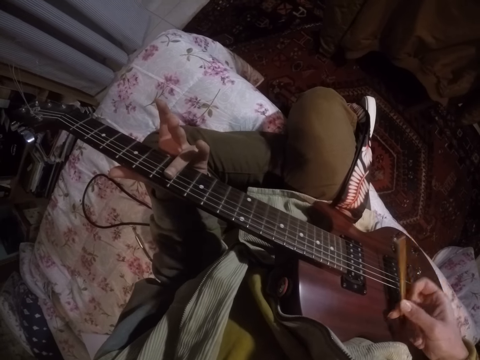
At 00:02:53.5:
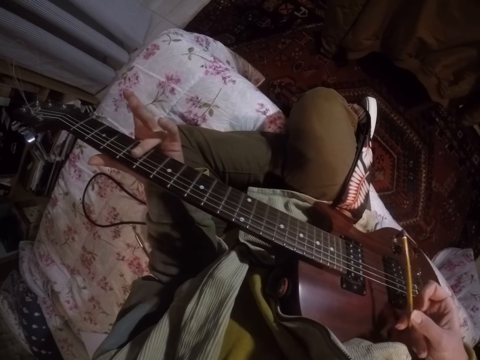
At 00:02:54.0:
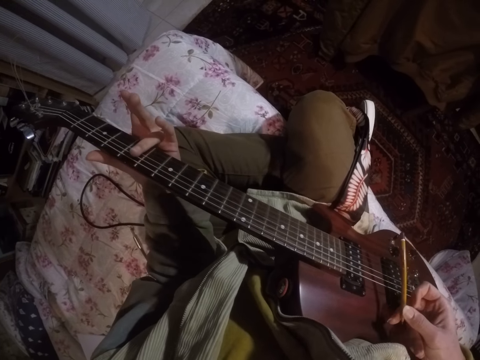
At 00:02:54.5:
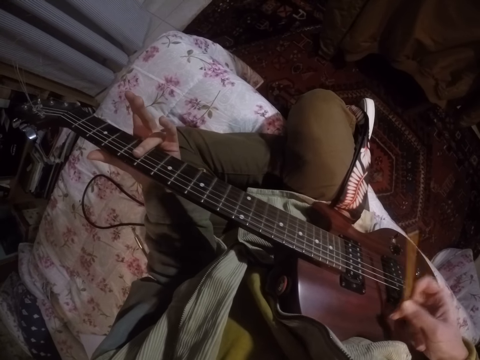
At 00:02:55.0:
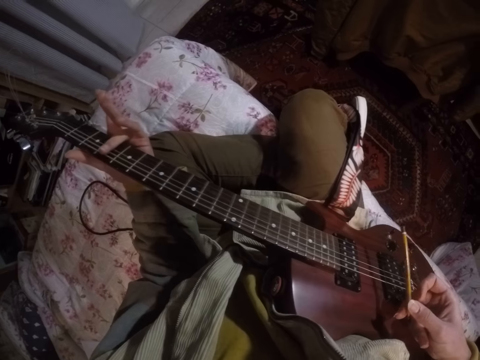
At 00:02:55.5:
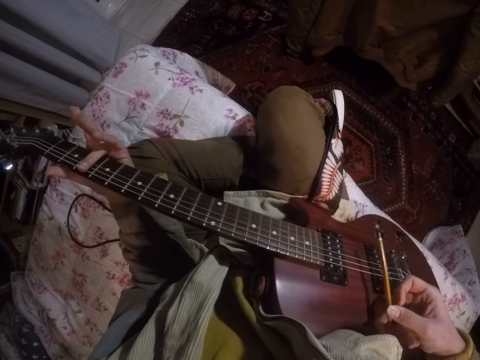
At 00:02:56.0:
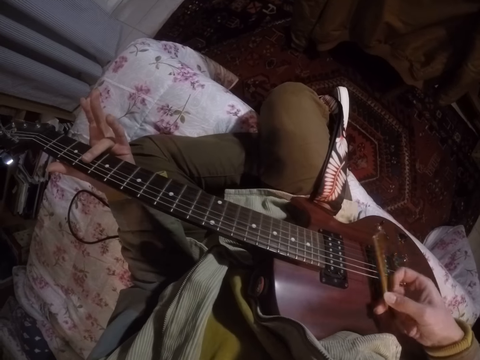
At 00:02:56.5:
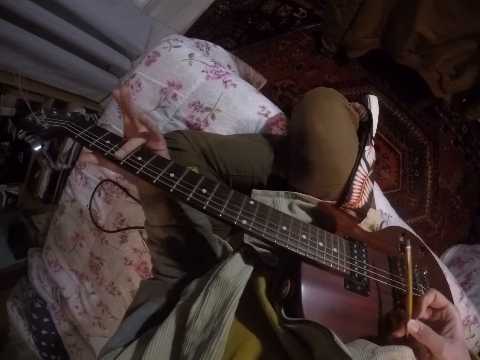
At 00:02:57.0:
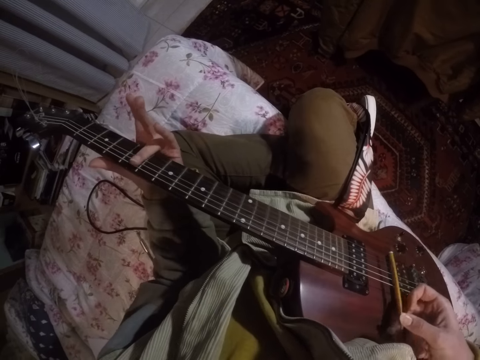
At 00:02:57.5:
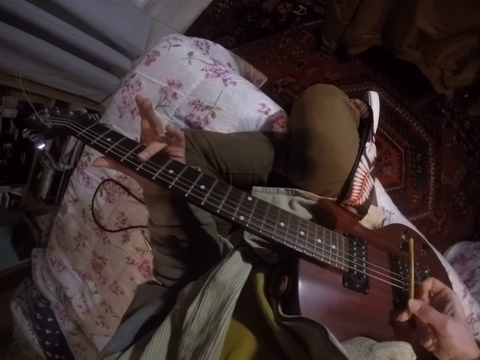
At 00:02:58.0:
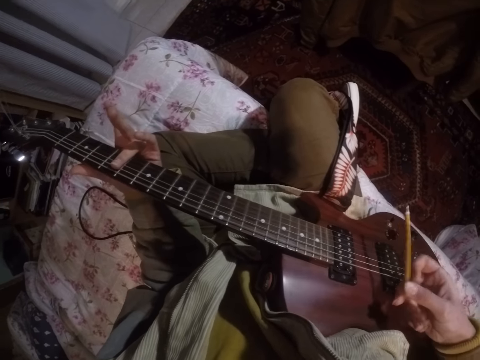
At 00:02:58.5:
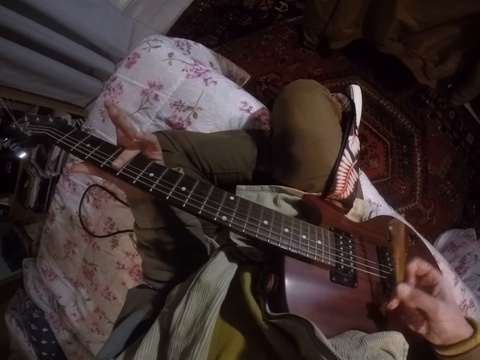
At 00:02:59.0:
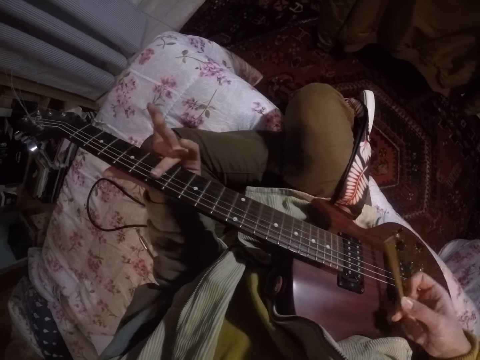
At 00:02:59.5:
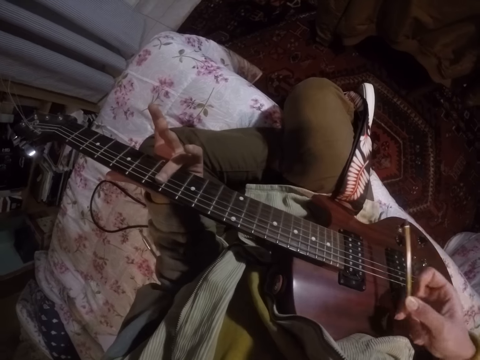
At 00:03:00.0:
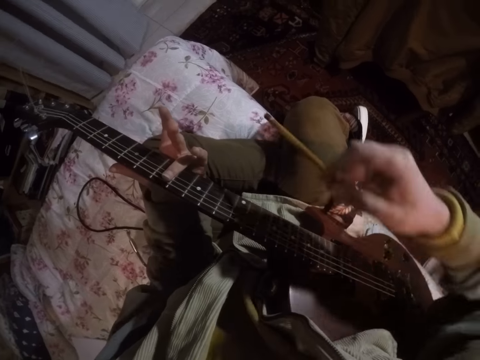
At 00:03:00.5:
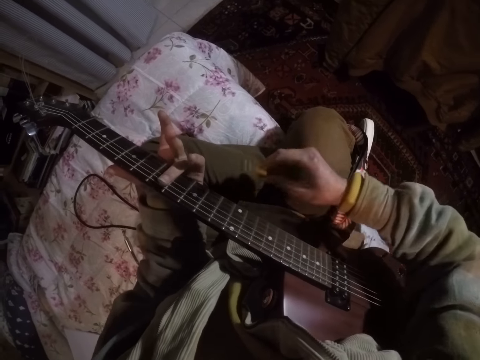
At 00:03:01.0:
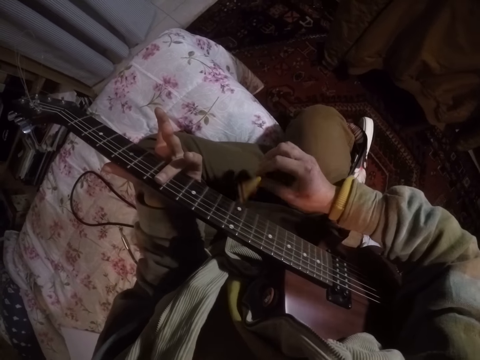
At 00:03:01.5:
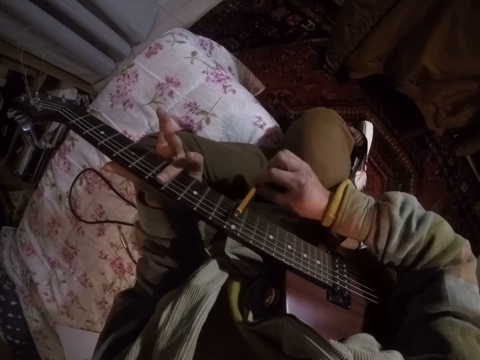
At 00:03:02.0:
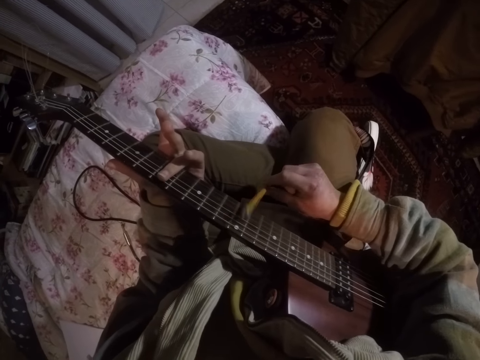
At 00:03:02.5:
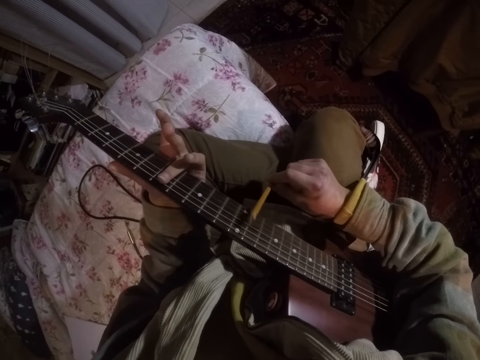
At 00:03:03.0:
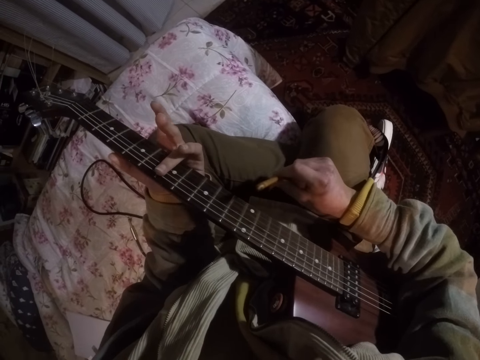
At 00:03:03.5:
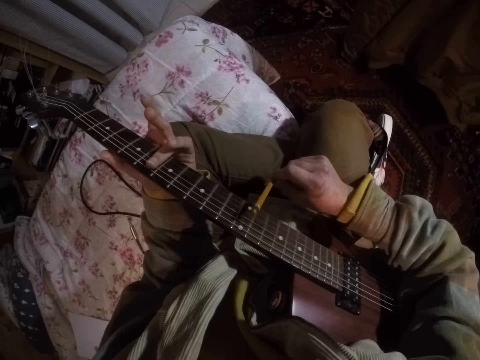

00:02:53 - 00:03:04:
The camera wearer hits the guitar strings on the middle part of the guitar.

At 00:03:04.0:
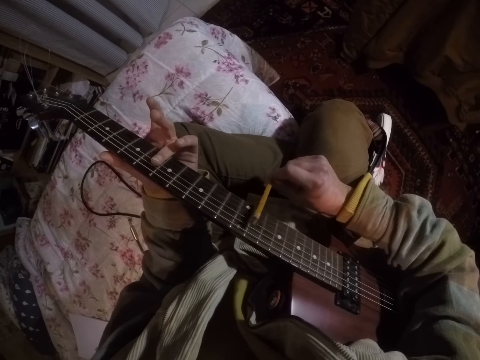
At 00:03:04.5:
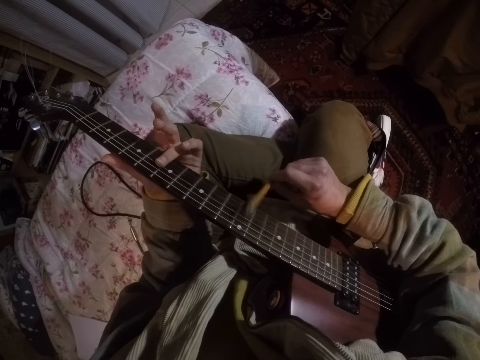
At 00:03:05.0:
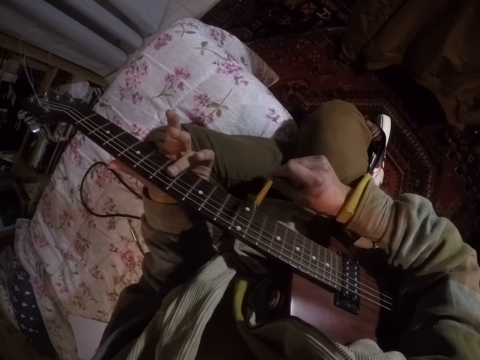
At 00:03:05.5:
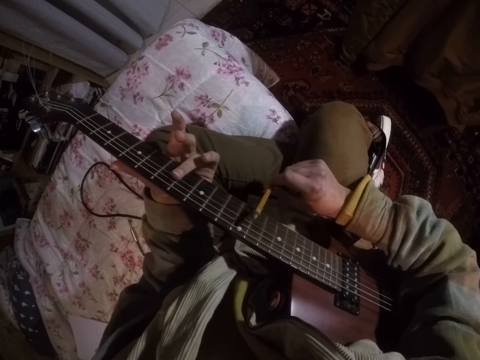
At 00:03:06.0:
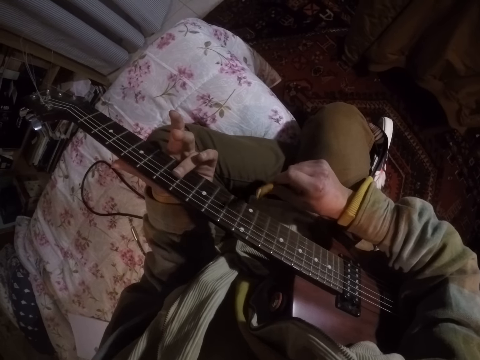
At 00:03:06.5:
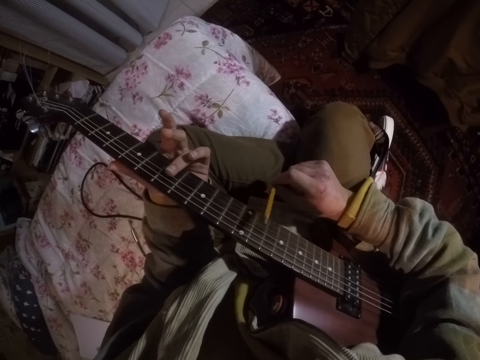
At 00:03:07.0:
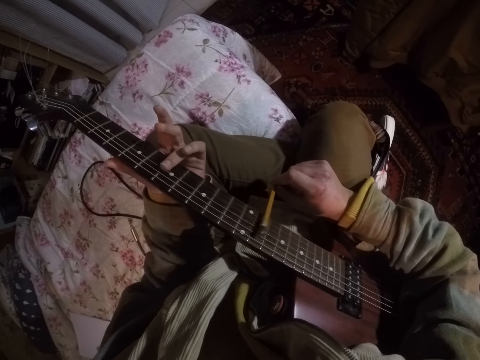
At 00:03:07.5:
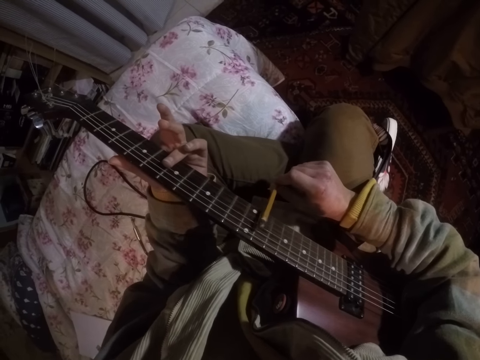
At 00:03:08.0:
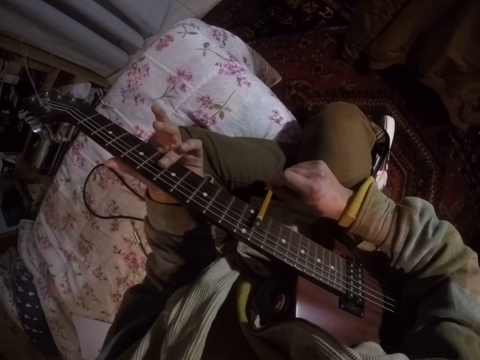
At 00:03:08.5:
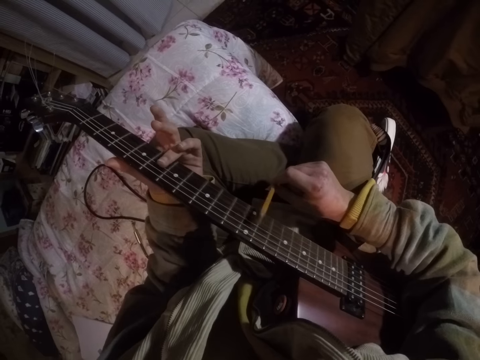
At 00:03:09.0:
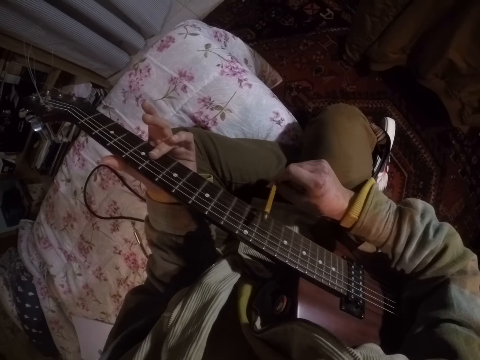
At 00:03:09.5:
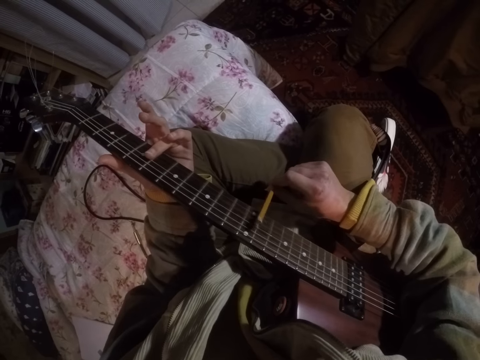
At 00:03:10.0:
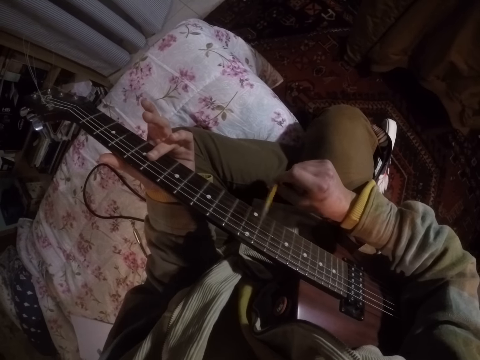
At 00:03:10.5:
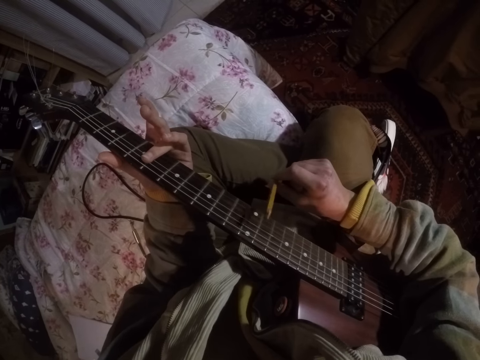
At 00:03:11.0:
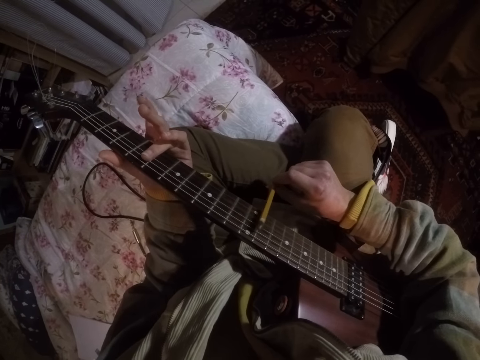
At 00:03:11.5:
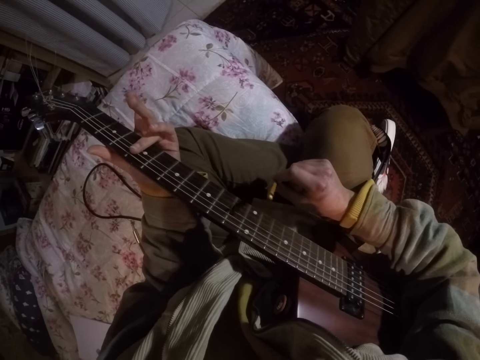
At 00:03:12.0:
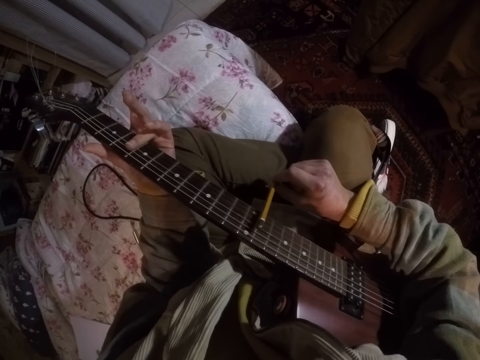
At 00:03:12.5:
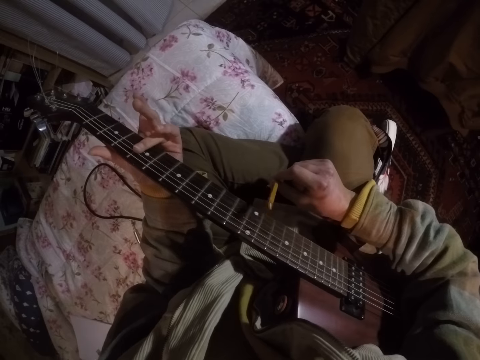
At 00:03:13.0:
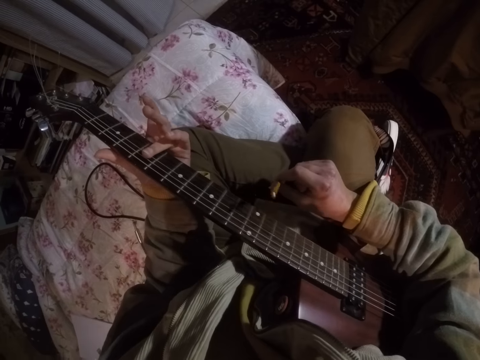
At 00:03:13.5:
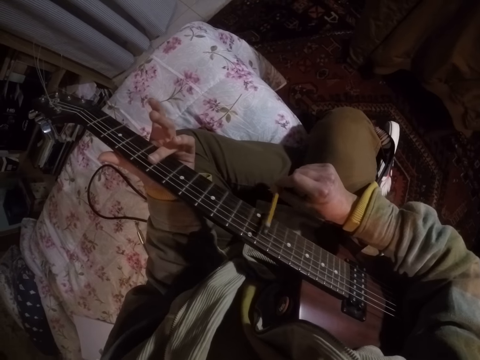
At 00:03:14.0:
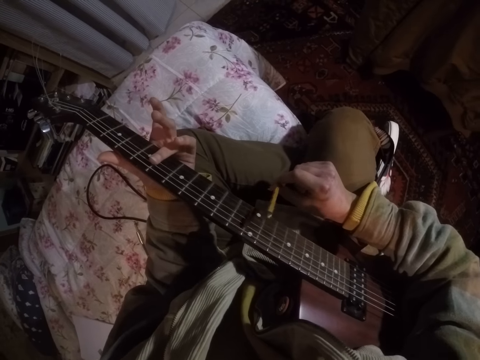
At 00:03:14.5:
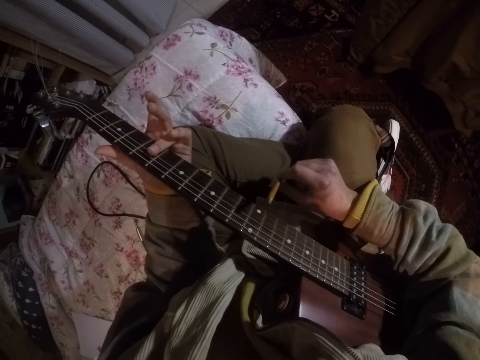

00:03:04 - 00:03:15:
The camera wearer taps the fingerboard with something. They drag the left fingers on the fingerboard.

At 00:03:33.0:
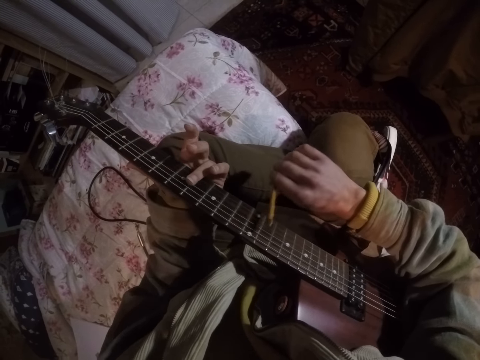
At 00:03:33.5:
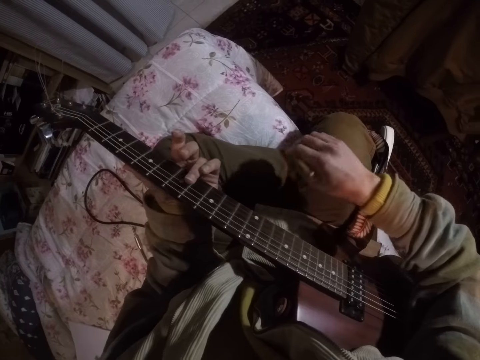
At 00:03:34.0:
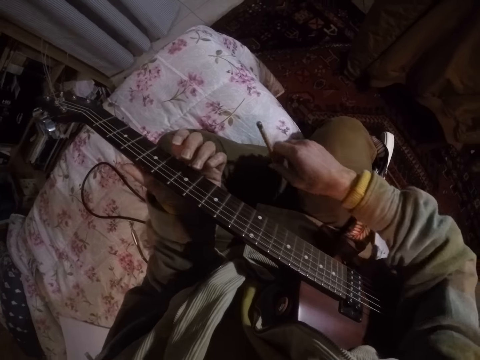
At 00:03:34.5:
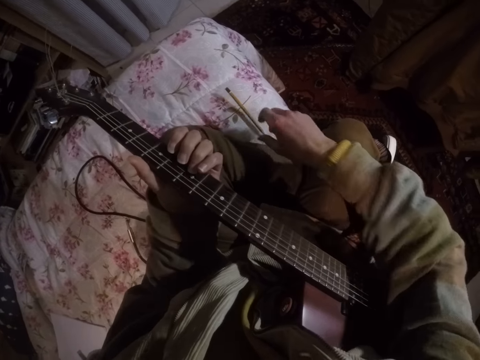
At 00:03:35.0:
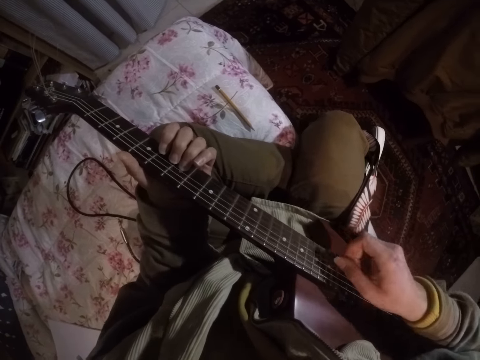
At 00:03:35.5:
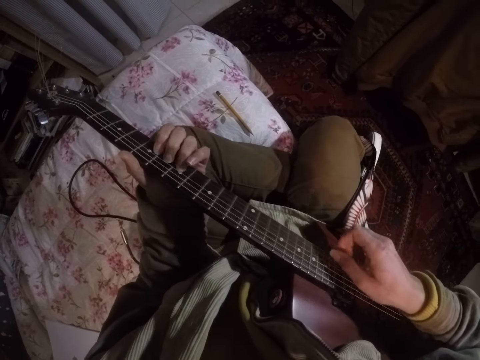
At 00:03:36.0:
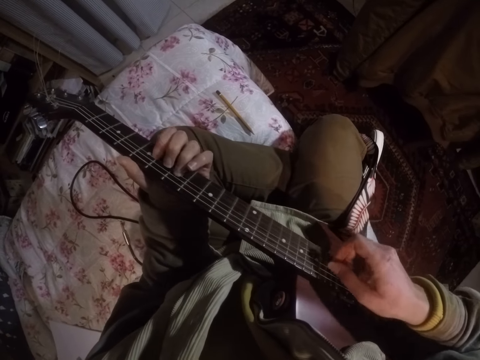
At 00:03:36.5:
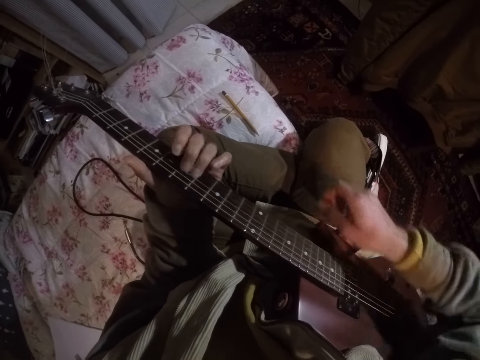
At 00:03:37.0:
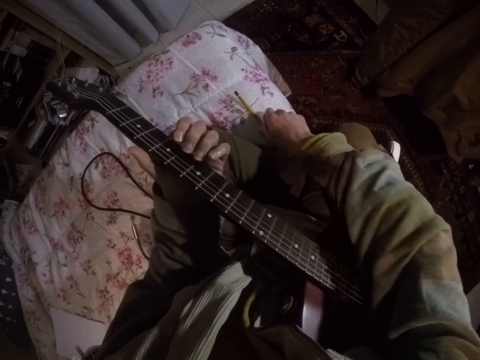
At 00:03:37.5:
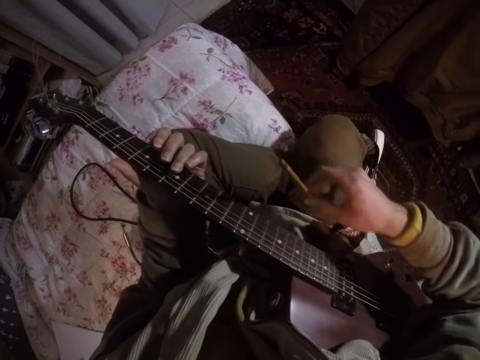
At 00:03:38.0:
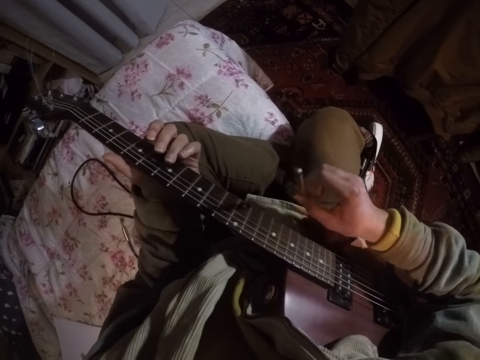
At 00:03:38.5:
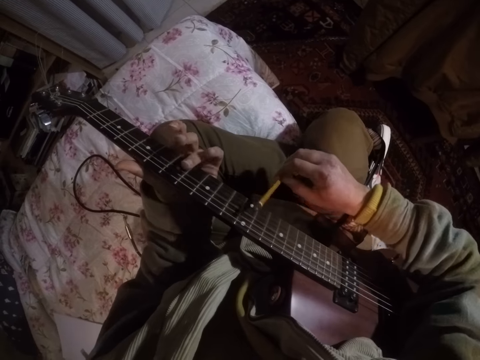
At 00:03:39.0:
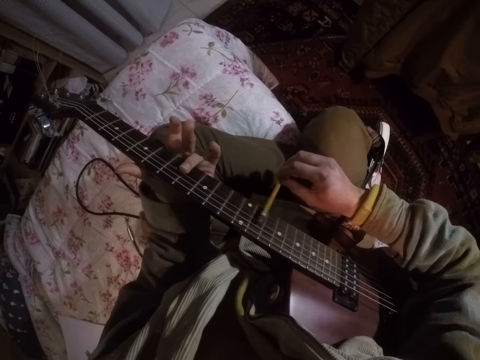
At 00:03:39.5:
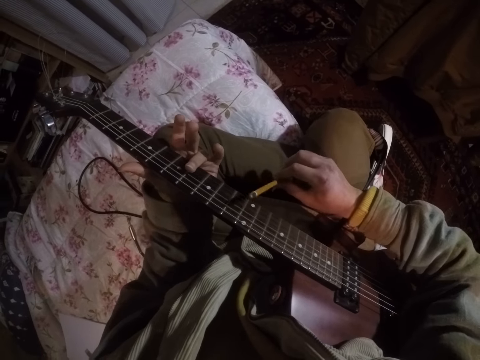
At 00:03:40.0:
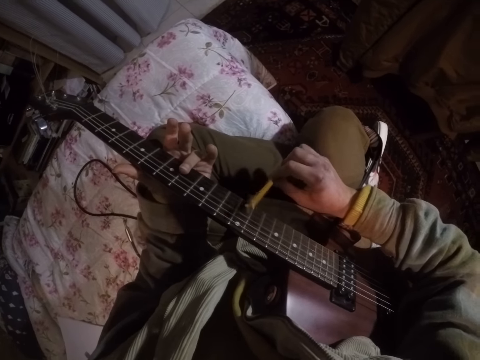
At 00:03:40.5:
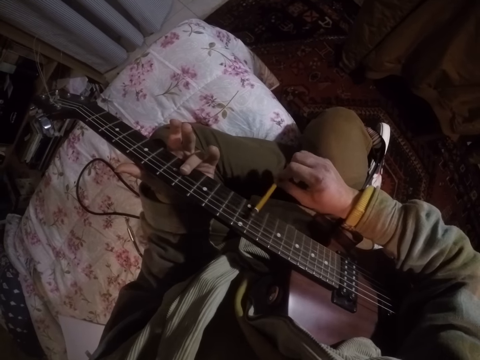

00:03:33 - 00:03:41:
The camera wearer drops a pencil on the seat. They play the guitar. They pick up the pencil from the seat. They hit the guitar strings with the pencil.
